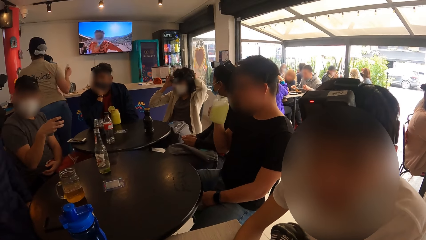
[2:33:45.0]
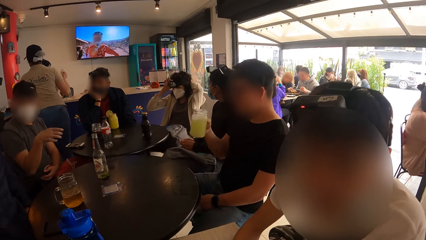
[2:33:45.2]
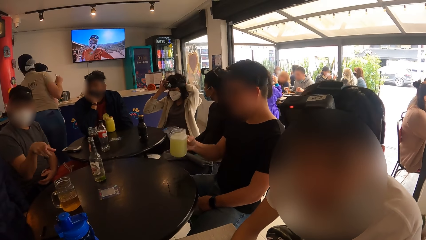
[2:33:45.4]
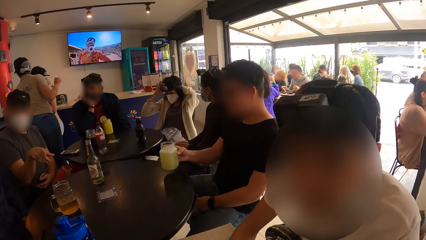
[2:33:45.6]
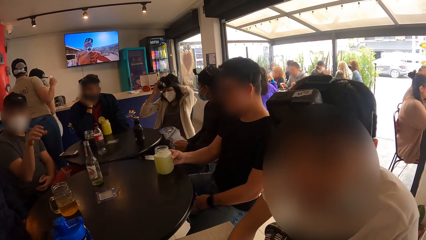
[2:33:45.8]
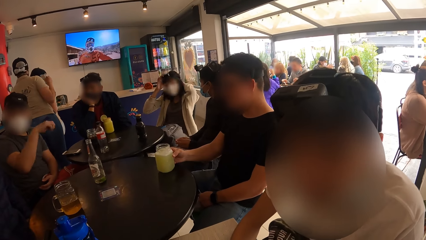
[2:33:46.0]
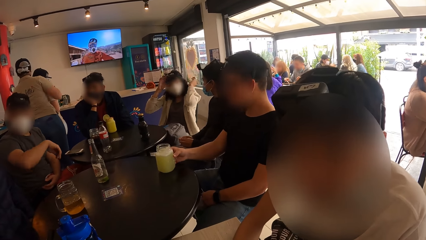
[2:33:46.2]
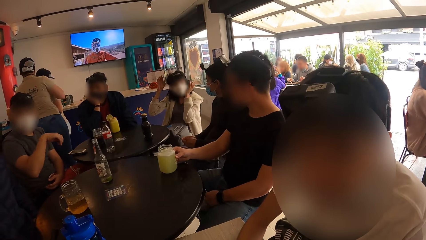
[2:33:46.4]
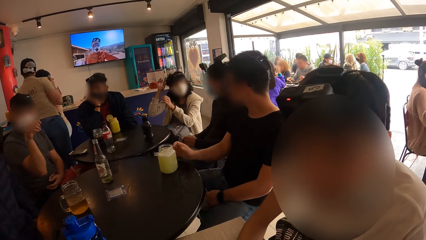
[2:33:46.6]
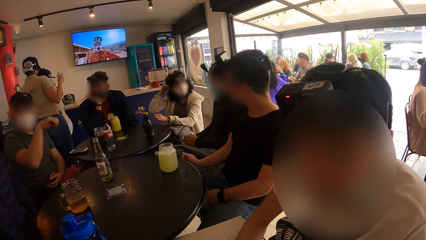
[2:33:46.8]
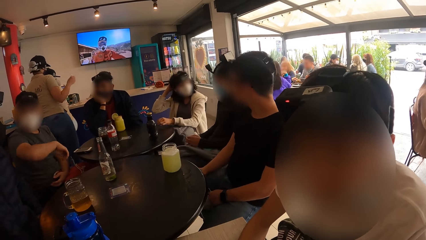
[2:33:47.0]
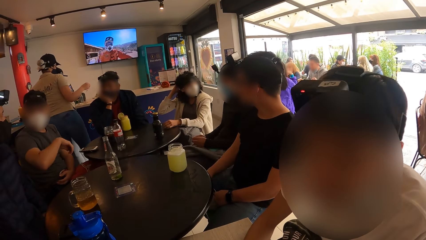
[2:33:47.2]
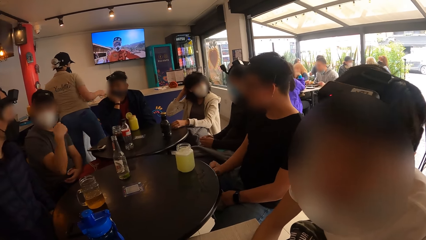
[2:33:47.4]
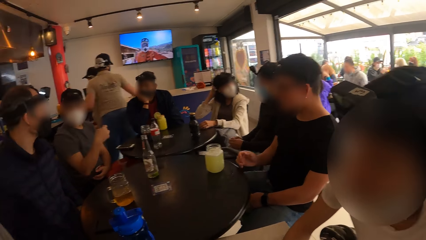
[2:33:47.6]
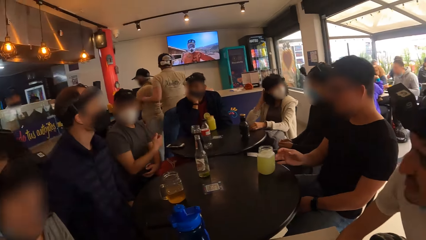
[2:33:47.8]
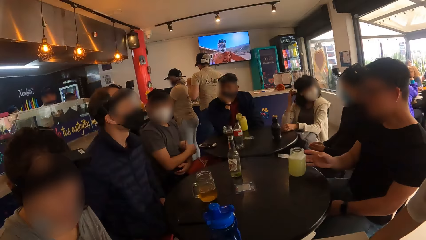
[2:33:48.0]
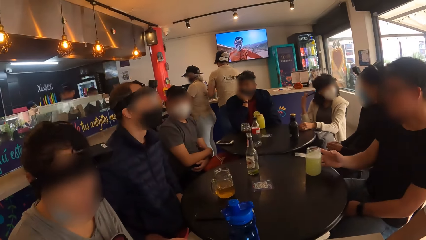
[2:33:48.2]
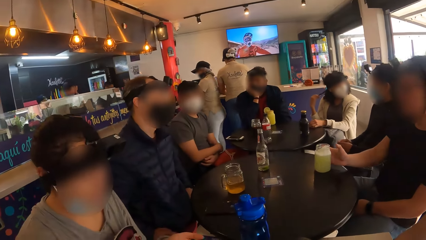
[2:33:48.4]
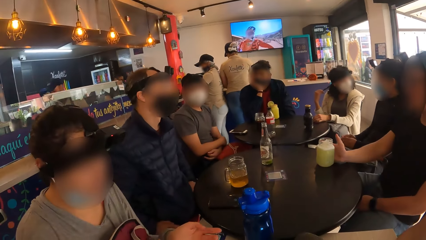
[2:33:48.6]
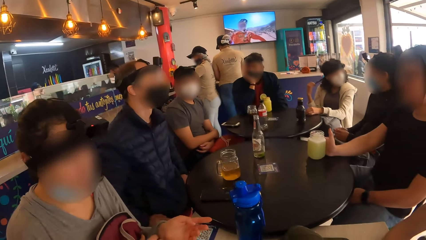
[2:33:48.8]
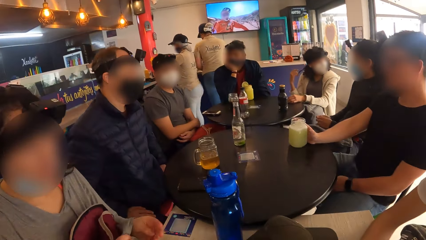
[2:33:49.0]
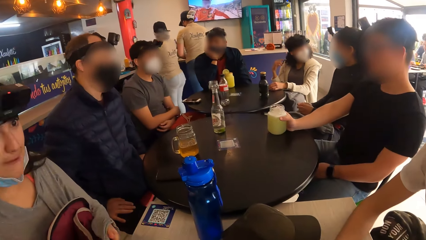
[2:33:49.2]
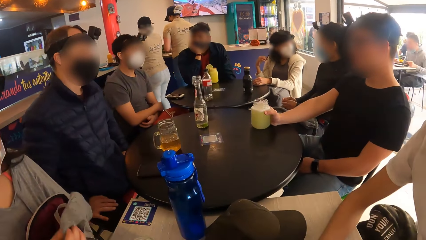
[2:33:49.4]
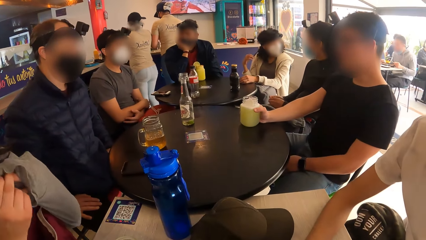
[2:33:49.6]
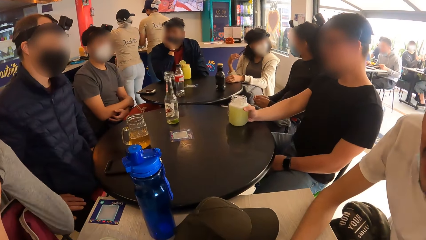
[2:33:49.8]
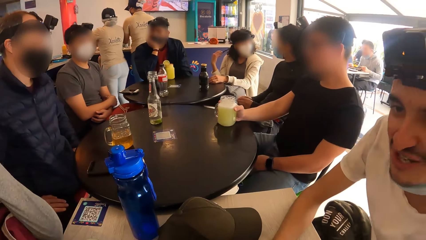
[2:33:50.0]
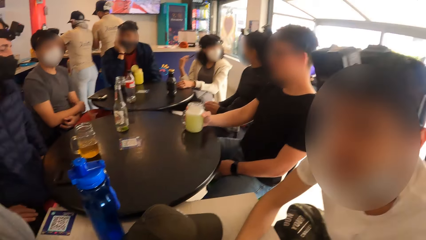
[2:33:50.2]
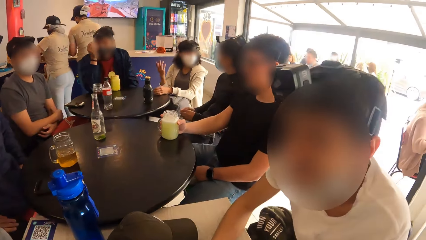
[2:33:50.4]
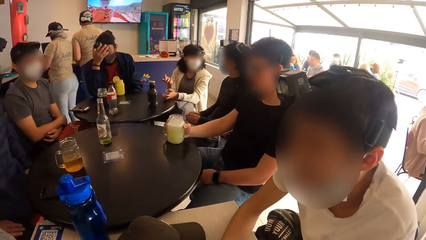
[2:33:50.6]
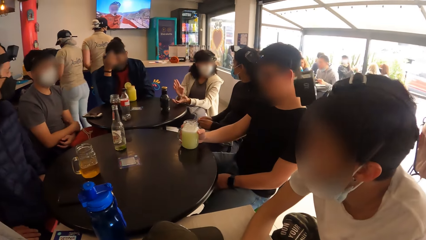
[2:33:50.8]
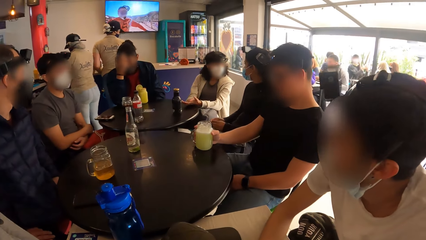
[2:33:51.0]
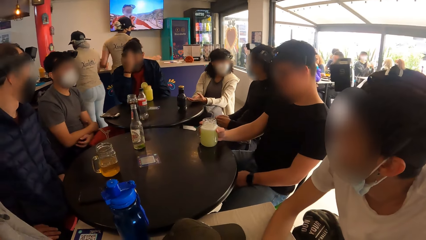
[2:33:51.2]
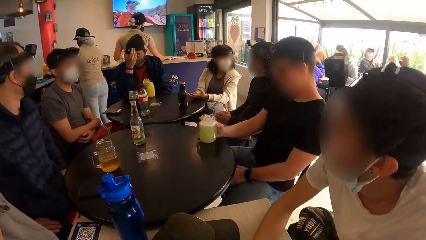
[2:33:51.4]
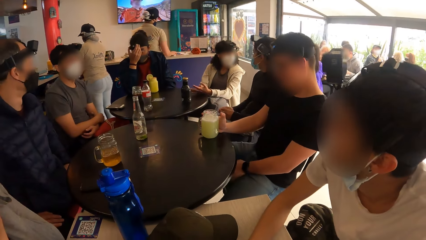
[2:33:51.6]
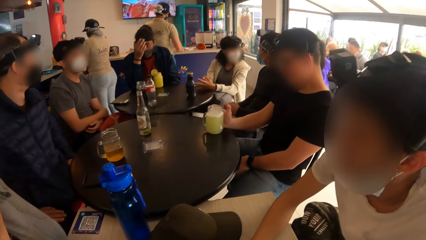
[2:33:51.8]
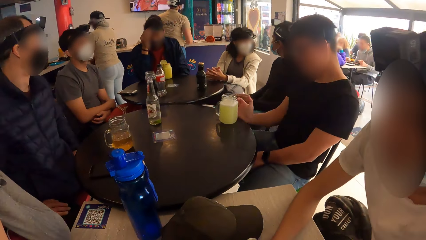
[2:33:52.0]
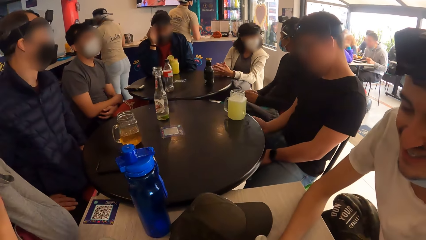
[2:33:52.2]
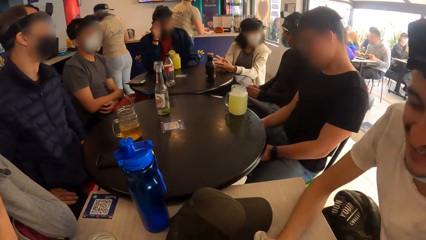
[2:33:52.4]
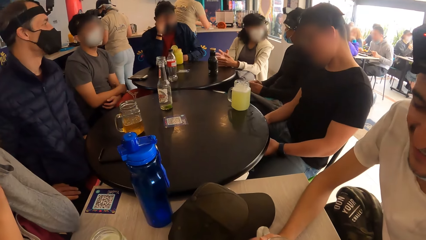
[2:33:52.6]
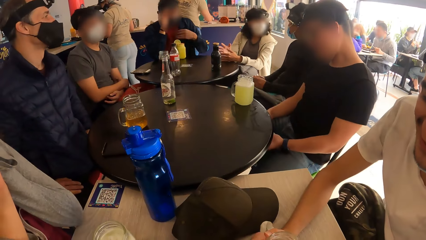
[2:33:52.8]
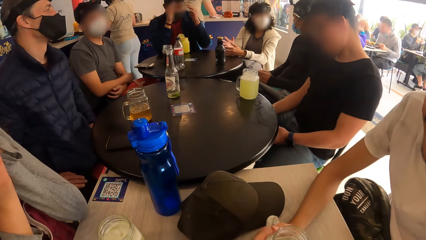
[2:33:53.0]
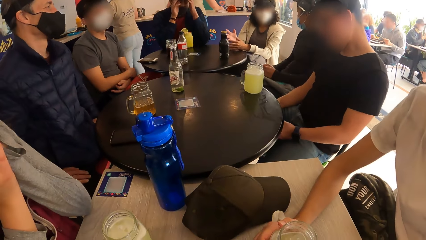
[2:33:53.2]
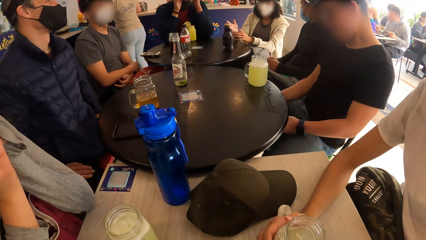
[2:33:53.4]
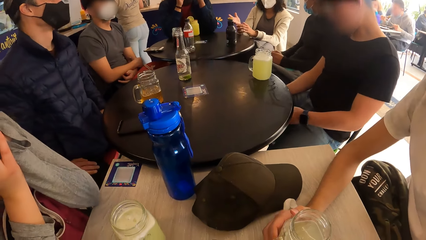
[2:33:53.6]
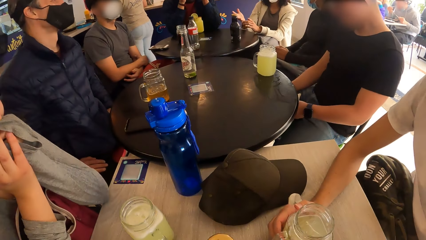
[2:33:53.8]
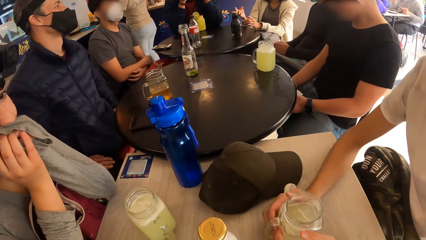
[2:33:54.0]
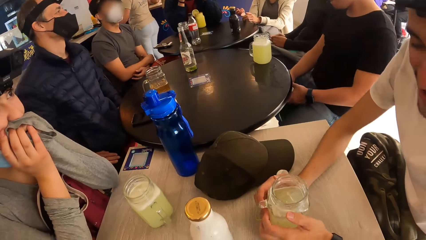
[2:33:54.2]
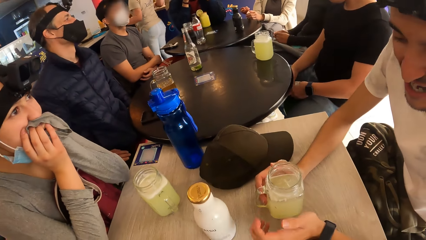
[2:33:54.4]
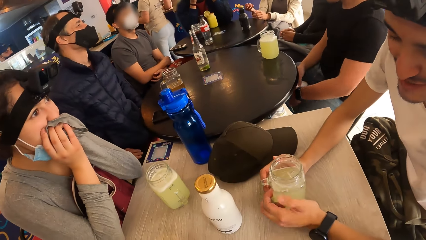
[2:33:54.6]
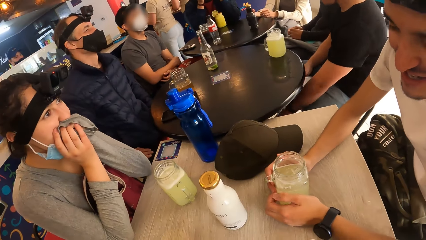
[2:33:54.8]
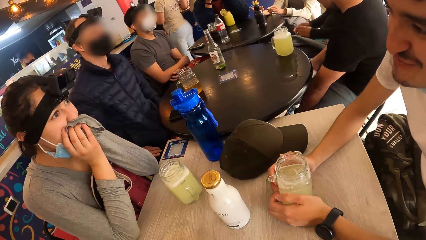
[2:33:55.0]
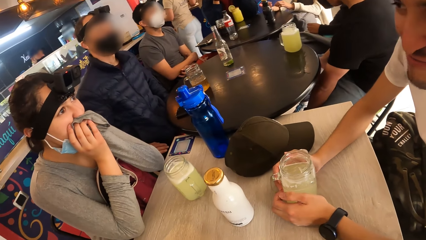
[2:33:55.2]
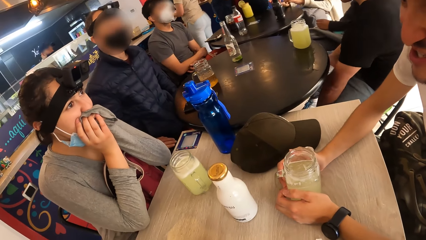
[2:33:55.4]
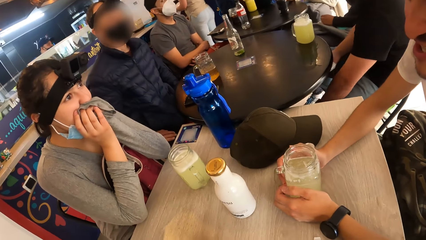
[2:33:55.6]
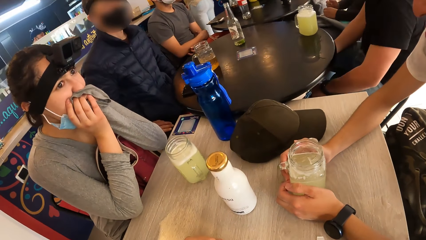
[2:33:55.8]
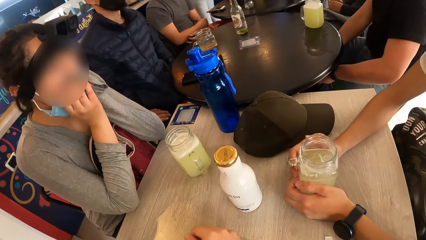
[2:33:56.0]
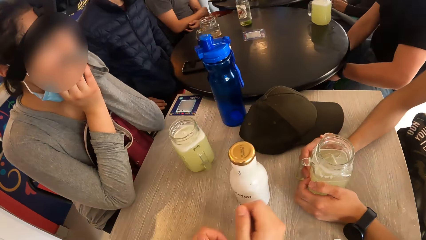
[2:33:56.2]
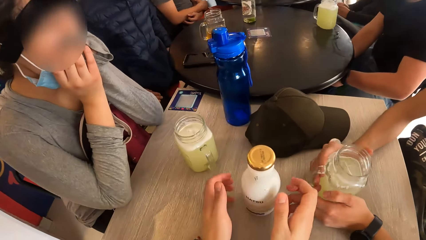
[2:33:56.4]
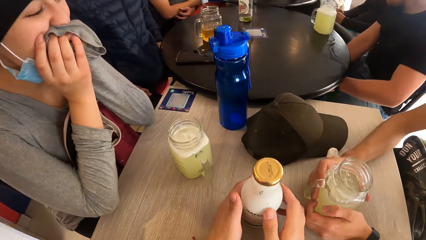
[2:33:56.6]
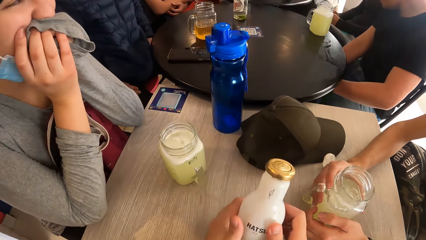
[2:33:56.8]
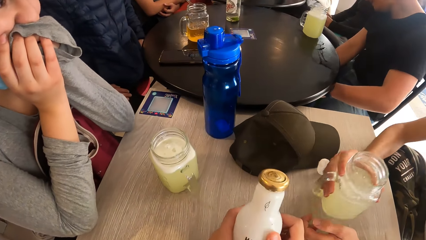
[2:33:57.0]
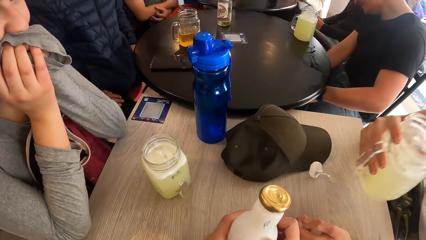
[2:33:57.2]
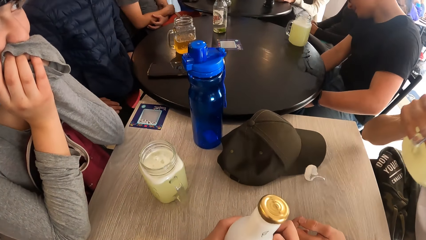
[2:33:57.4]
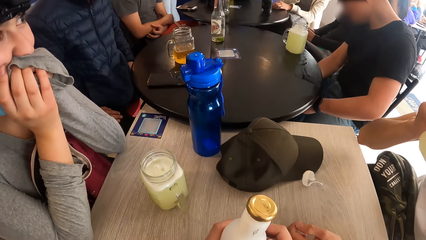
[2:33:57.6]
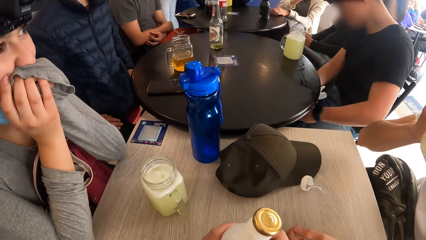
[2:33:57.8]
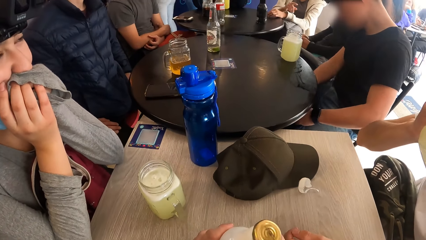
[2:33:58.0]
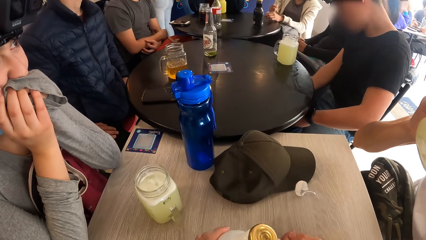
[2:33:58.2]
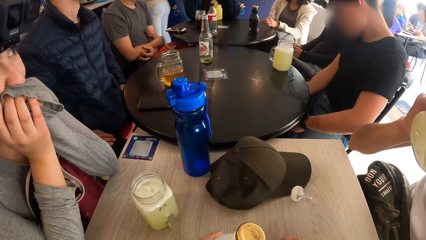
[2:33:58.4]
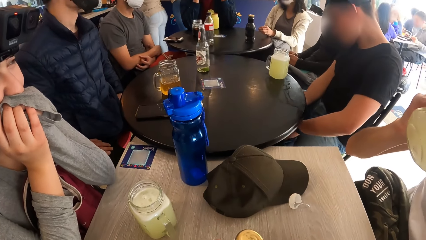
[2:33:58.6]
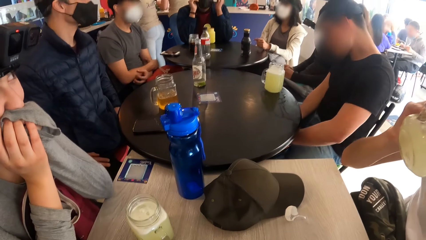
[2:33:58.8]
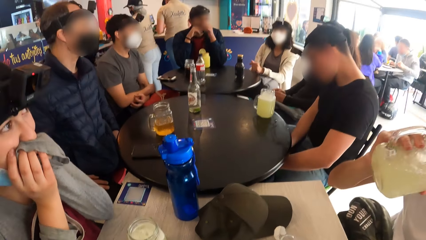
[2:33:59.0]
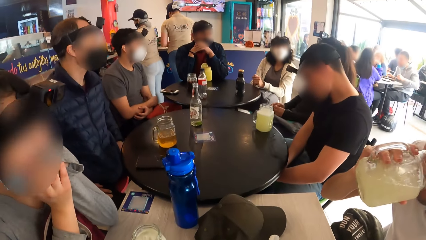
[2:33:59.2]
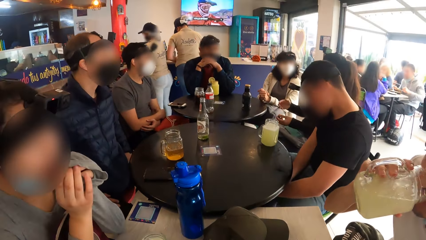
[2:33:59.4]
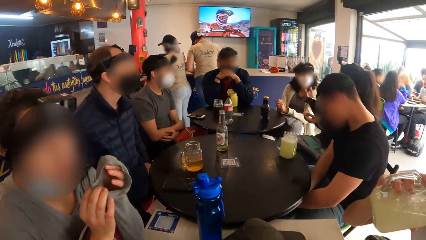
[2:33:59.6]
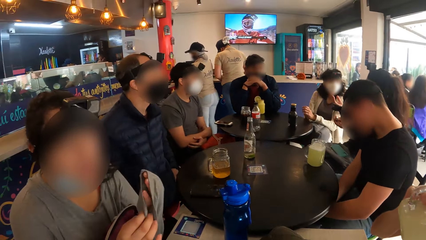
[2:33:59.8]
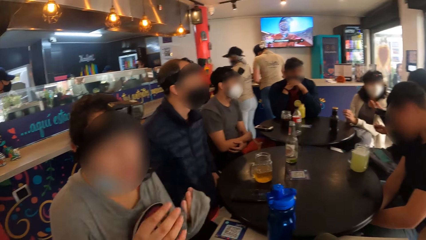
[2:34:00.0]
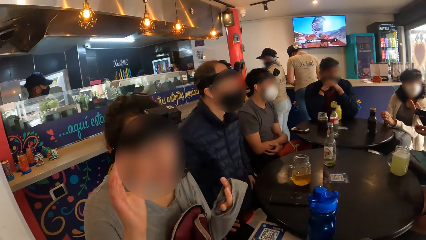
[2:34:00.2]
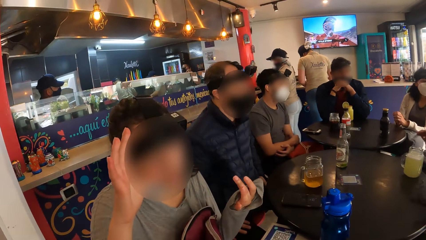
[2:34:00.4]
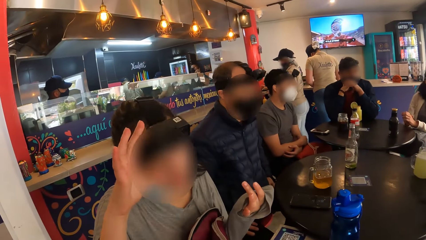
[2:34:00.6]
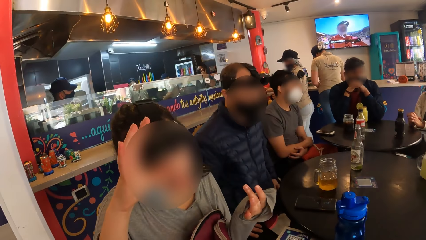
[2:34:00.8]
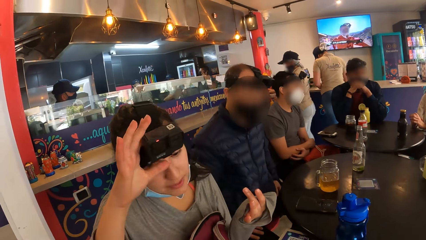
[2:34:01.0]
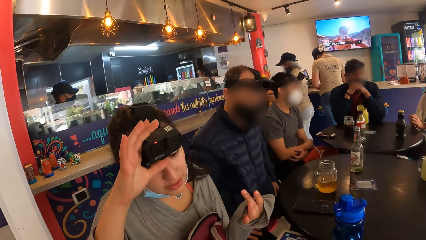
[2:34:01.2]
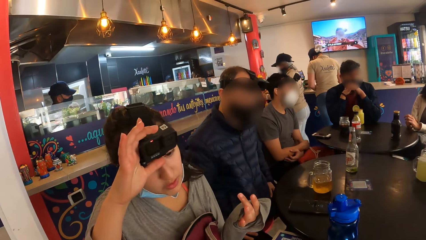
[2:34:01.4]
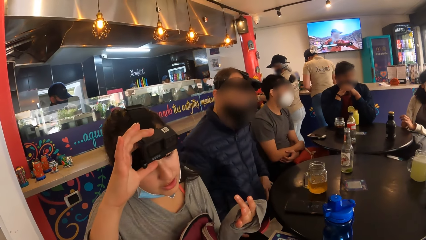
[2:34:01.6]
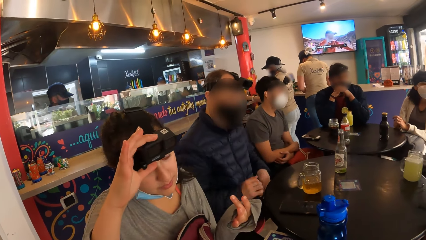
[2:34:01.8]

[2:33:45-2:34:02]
A woman adjusts the head camera on her head with both hands. A man drops the jar of juice on the table with his right hand. The woman pulls her hair with her right hand. The man holds the jar of juice on the table with his right hand. The camera wearer touches the bottle. Another man picks up the jar of beer on the table with his right hand. The camera wearer picks up the bottle on the table with both hands. The second man drinks from the jar of beer with his right hand. The camera wearer looks around. Another woman adjusts a head camera on her head with her right hand.
